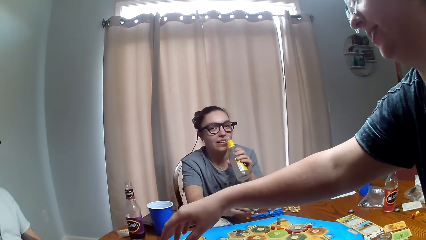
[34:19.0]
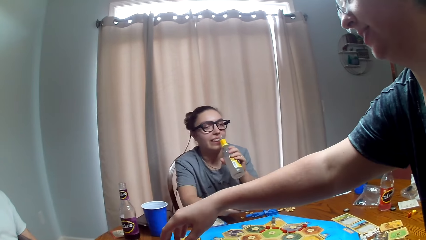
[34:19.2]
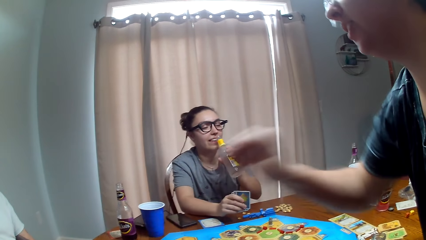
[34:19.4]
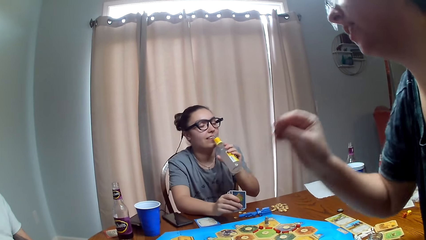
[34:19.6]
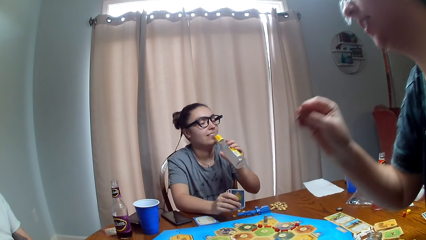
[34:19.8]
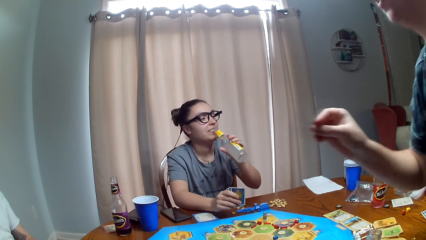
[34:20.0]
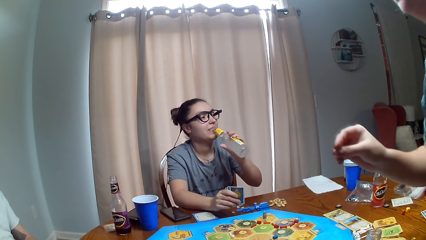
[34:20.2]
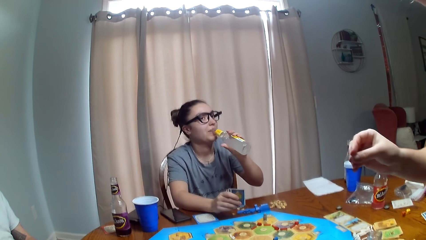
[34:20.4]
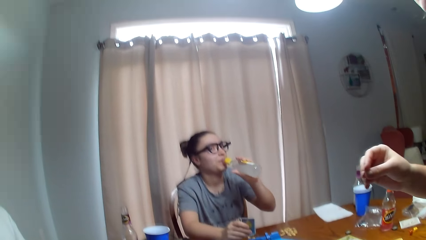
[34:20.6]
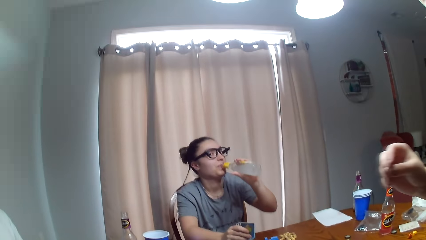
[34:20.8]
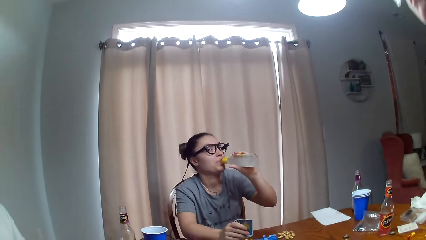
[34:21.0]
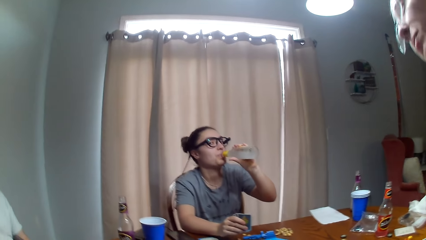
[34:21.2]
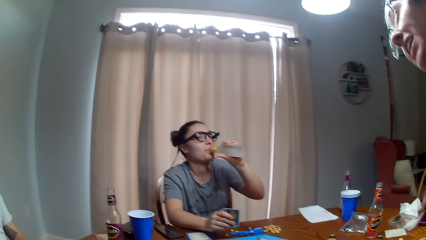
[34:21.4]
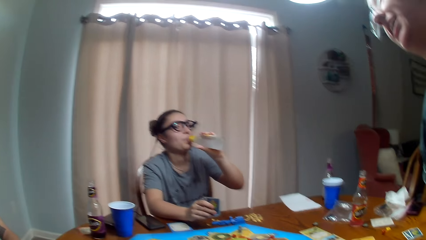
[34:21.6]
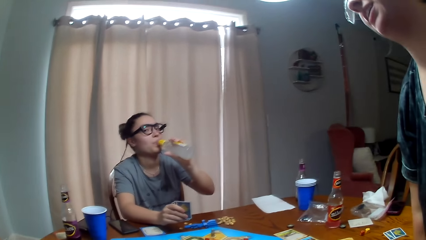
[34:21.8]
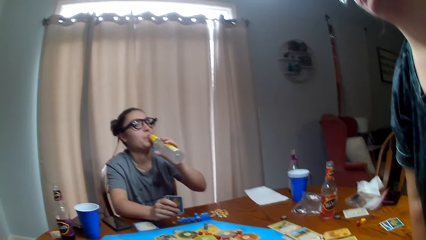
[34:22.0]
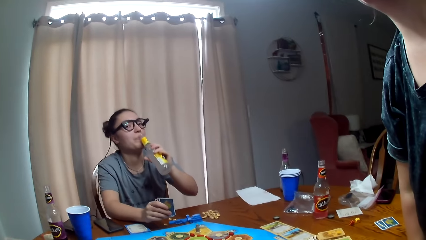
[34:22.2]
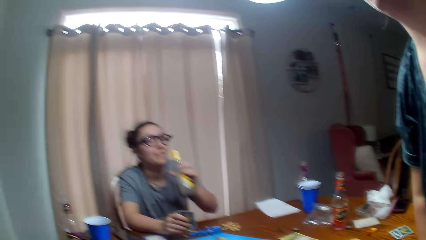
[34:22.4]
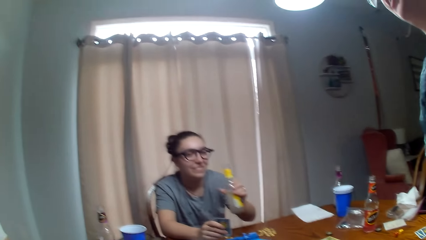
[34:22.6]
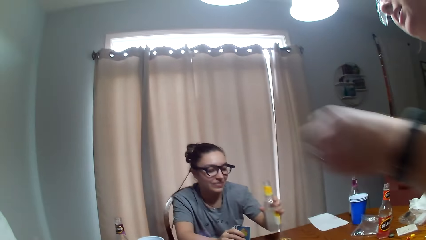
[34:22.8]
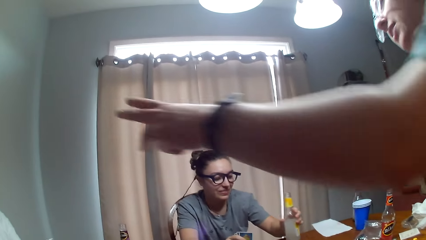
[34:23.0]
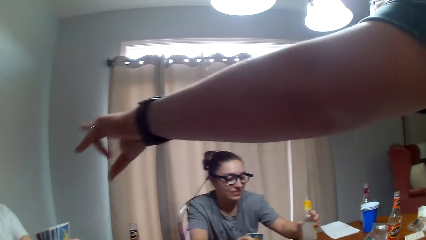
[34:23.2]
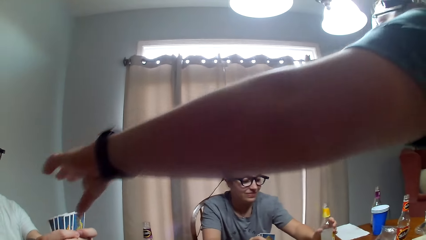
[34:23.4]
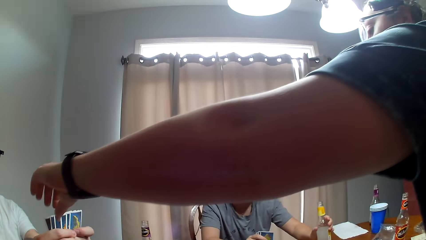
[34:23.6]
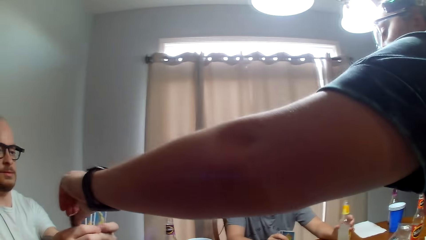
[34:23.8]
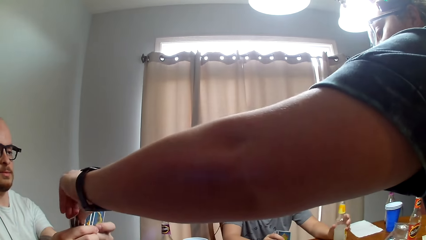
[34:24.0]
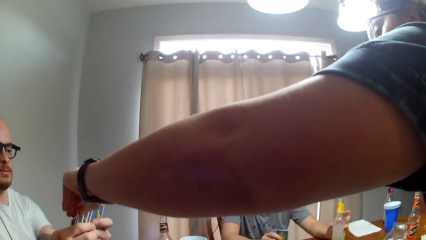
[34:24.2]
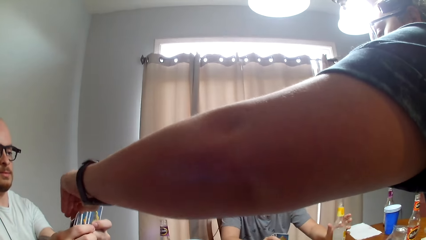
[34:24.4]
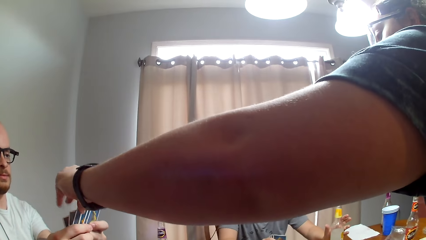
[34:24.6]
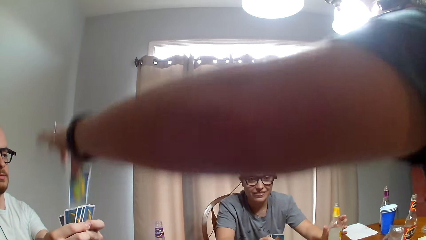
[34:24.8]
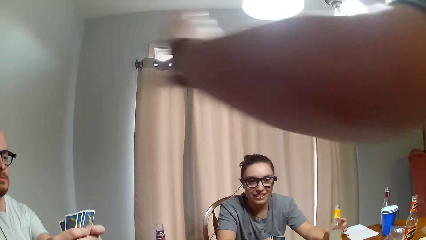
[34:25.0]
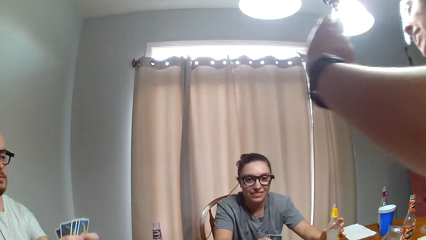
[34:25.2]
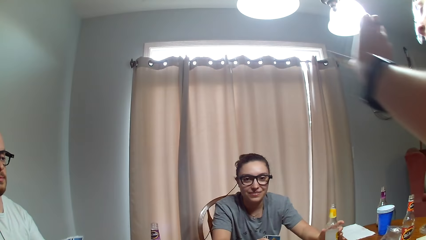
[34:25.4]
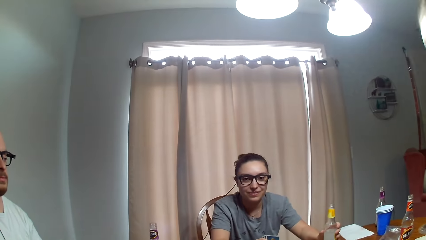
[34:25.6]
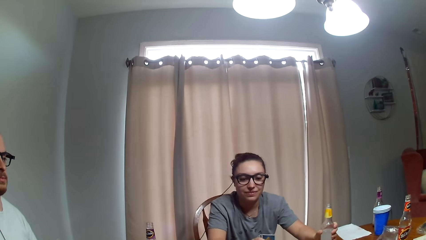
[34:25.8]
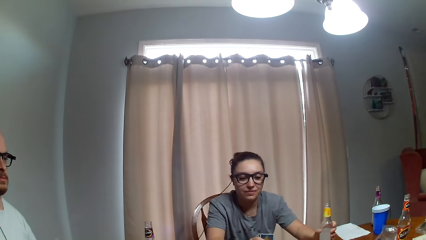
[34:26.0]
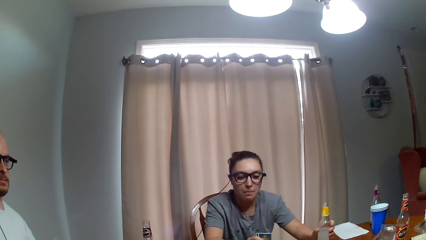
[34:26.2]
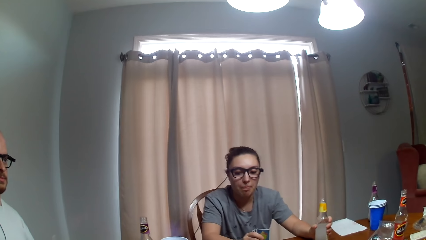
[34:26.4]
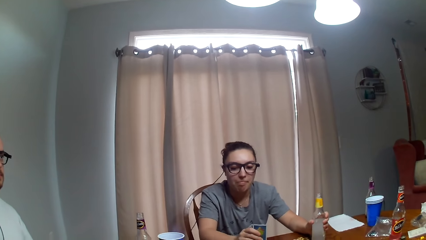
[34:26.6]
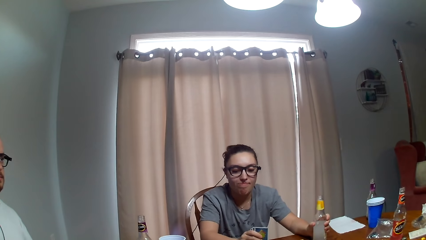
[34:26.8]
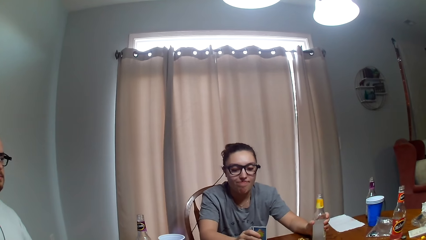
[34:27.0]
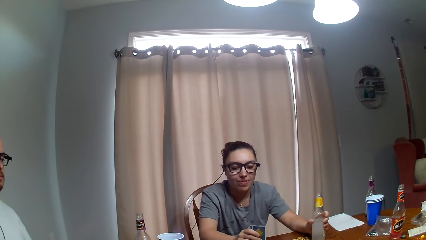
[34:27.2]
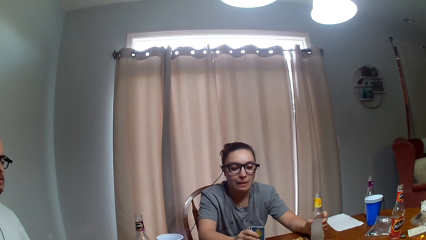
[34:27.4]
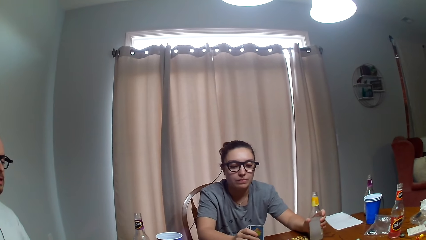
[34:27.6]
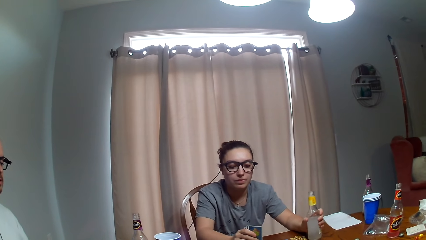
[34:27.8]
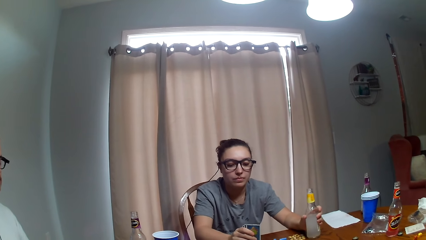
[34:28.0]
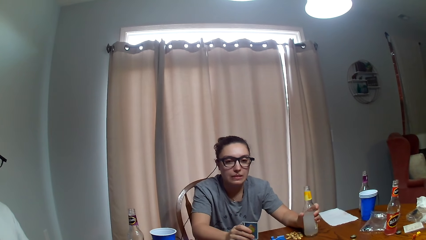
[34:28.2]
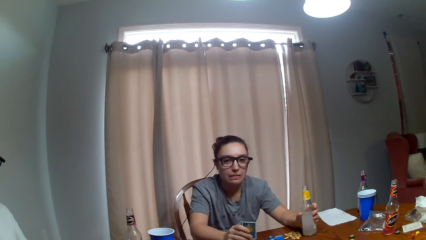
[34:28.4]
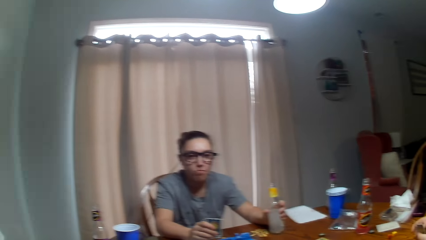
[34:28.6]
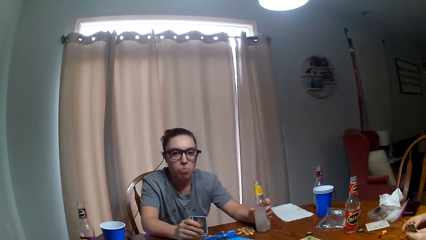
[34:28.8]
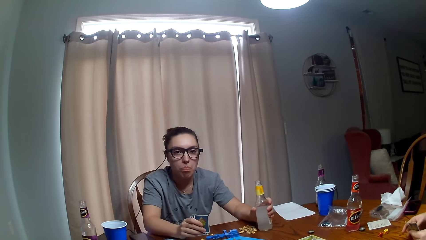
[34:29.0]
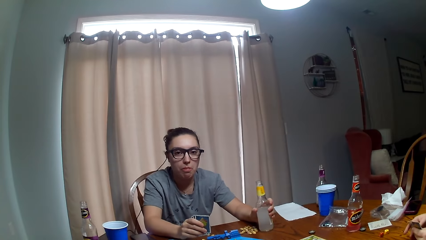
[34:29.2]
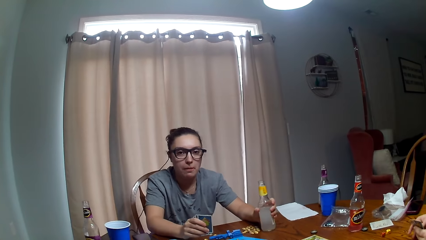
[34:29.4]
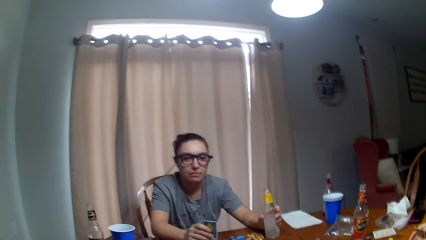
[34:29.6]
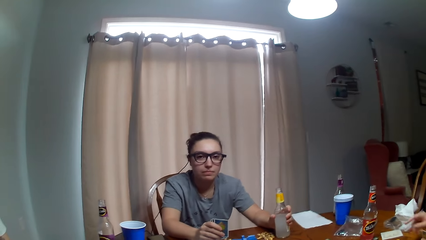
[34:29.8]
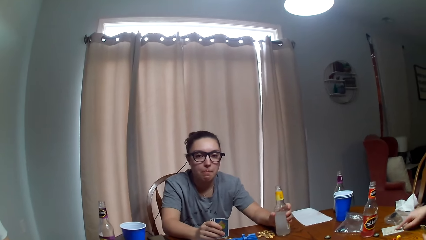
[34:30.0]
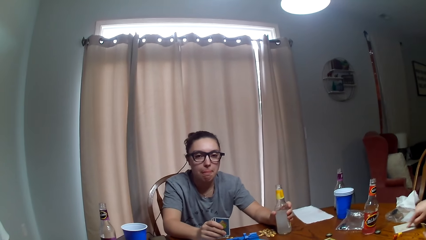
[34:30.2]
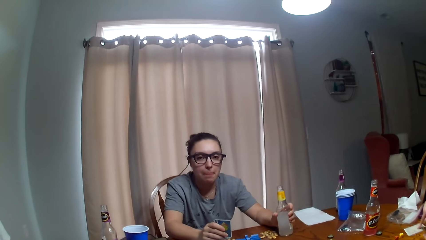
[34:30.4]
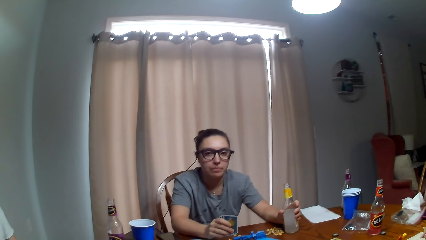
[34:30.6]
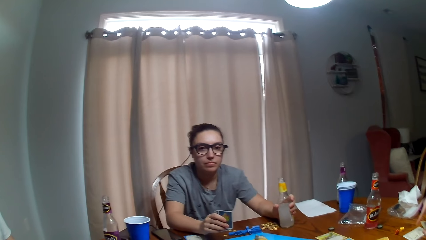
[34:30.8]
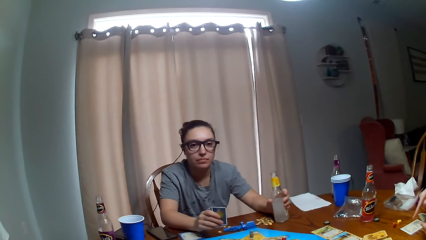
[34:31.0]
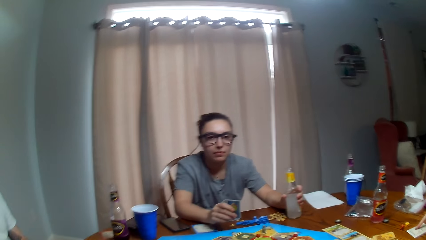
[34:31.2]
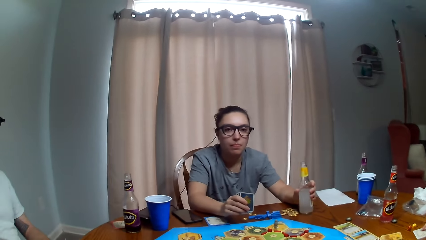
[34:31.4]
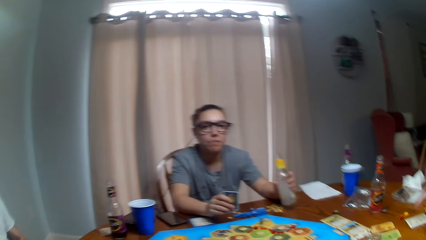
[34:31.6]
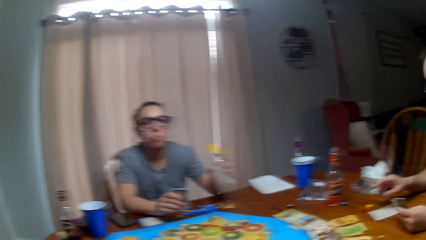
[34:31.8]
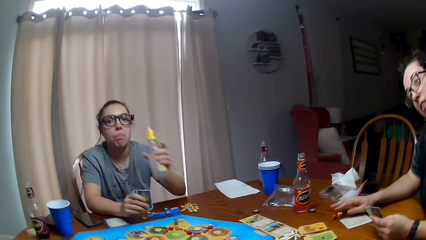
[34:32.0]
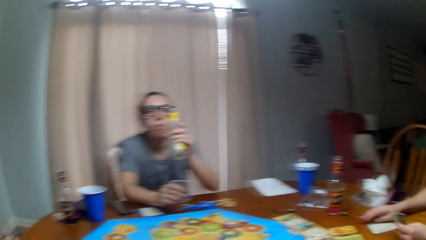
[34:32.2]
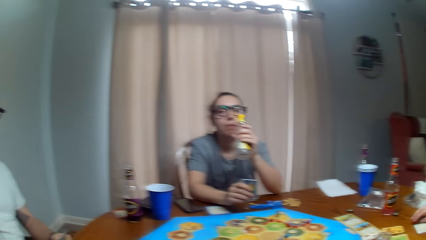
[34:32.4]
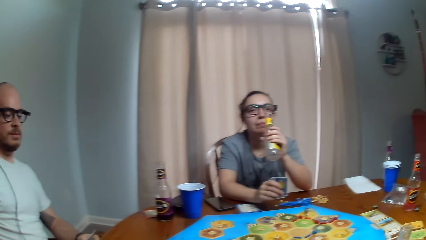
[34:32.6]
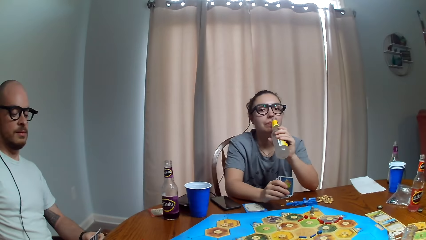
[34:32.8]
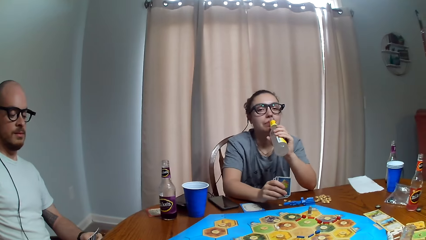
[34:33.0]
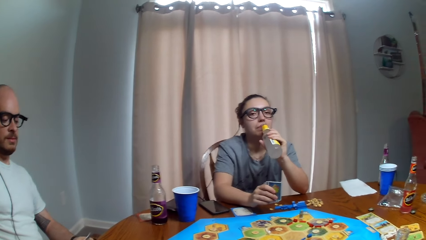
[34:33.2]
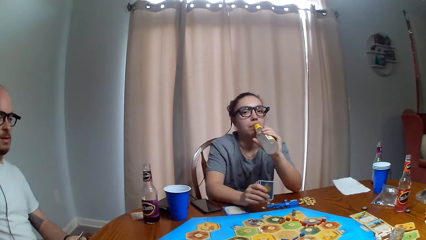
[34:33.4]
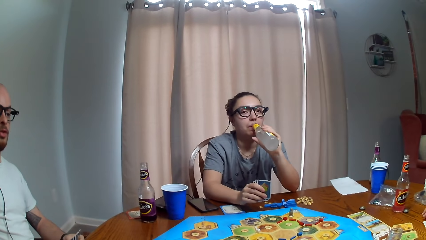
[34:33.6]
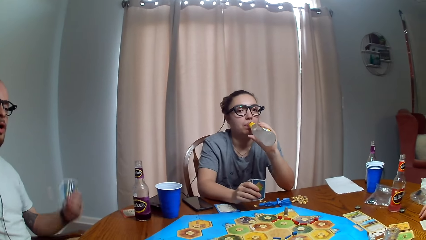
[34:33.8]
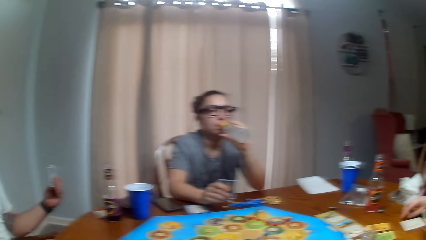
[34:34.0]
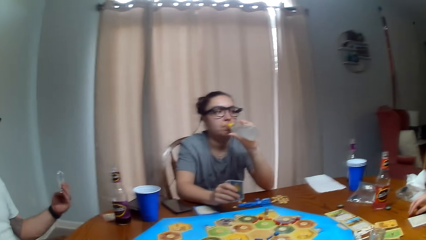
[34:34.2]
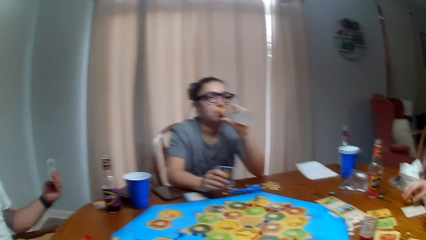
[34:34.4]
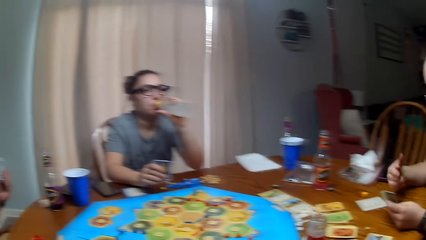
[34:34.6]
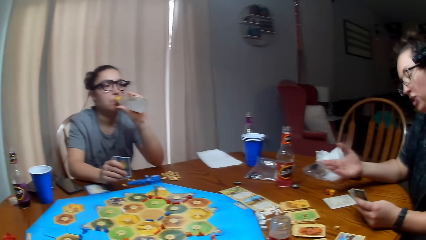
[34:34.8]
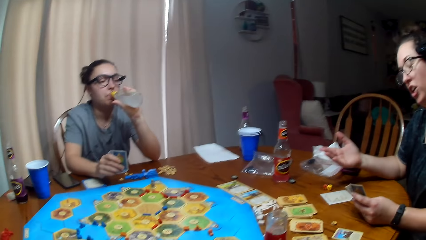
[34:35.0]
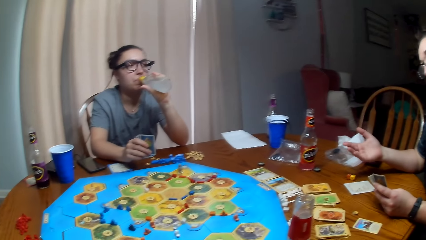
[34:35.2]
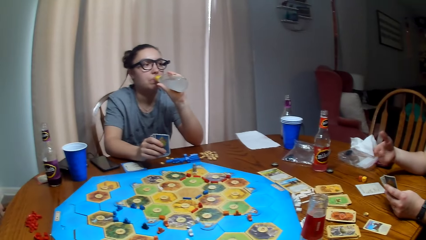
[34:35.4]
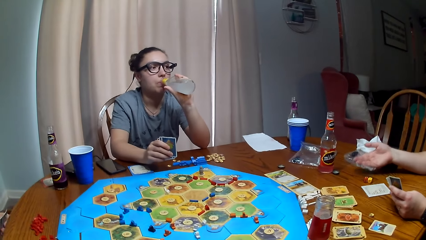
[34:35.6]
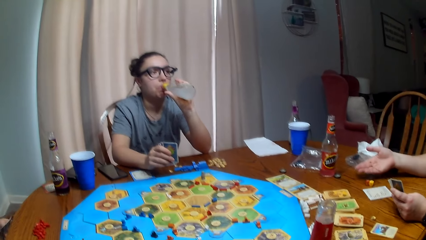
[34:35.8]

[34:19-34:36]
A woman picks up a card from a man. The camera wearer dialogues with another woman. The other woman drinks the soda. The man dialogues to the first woman.
